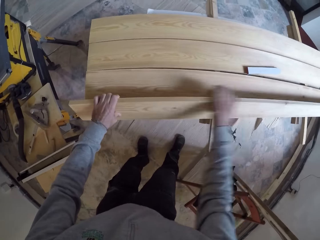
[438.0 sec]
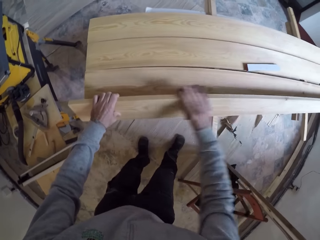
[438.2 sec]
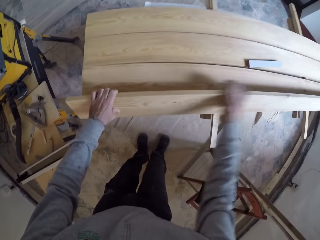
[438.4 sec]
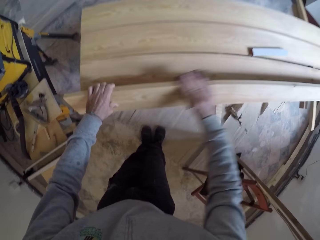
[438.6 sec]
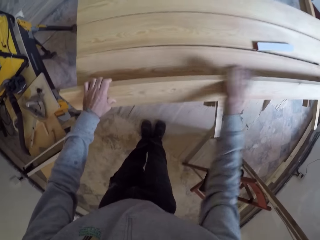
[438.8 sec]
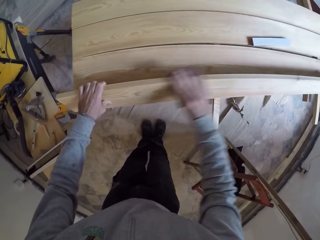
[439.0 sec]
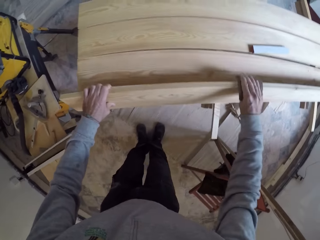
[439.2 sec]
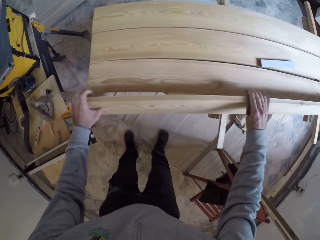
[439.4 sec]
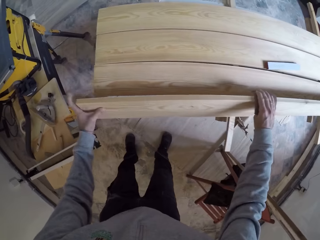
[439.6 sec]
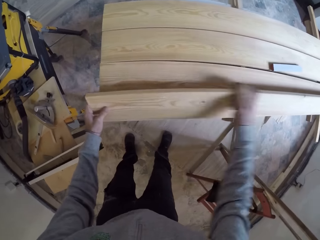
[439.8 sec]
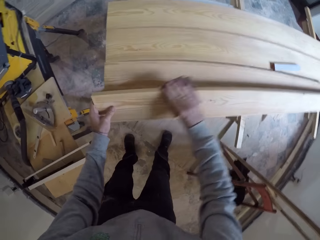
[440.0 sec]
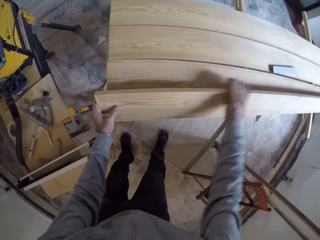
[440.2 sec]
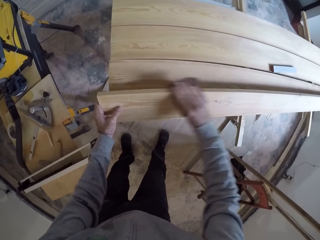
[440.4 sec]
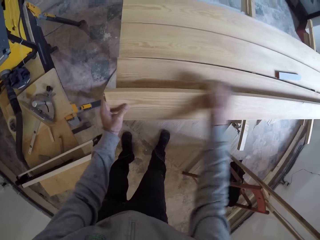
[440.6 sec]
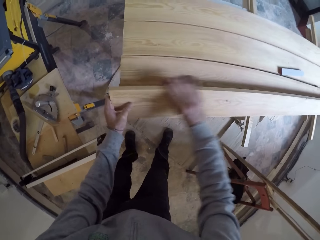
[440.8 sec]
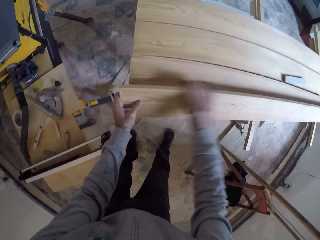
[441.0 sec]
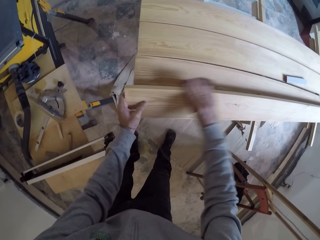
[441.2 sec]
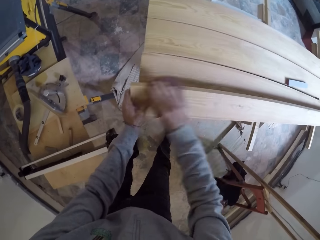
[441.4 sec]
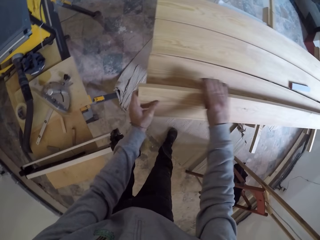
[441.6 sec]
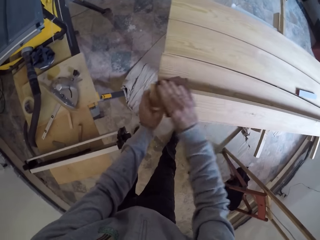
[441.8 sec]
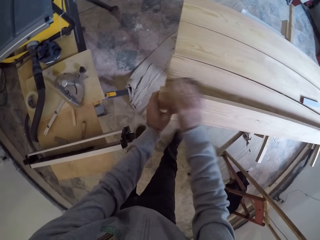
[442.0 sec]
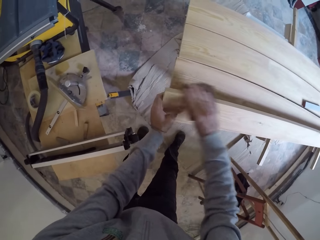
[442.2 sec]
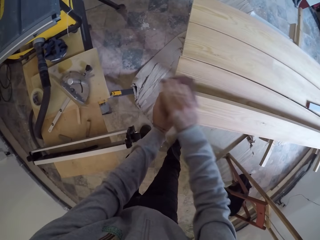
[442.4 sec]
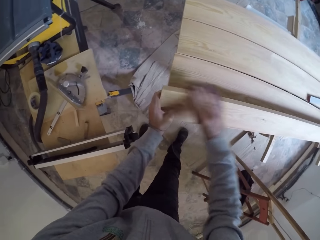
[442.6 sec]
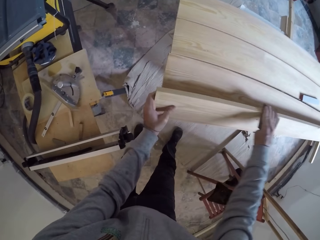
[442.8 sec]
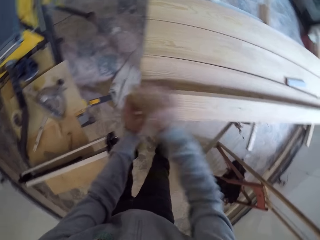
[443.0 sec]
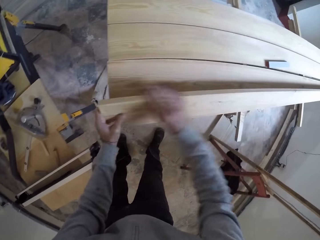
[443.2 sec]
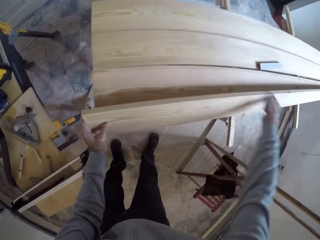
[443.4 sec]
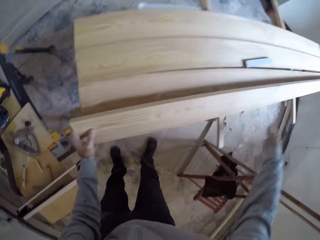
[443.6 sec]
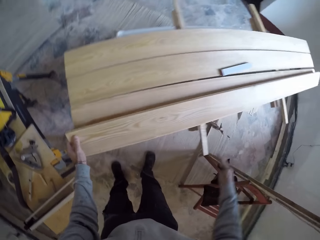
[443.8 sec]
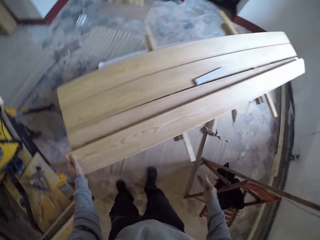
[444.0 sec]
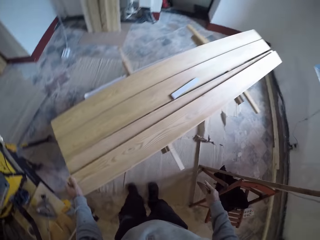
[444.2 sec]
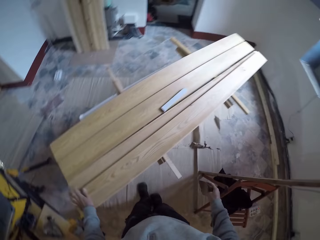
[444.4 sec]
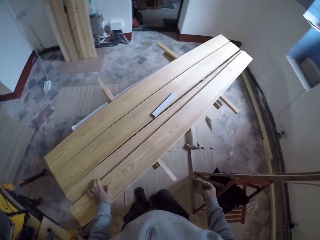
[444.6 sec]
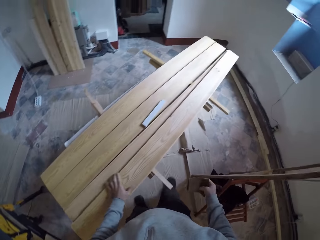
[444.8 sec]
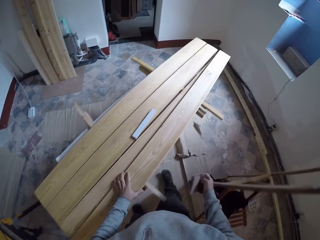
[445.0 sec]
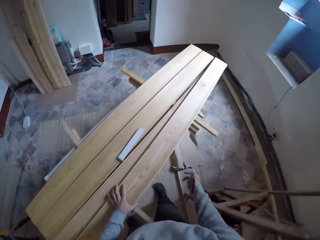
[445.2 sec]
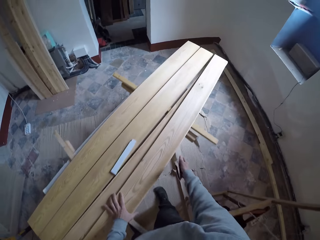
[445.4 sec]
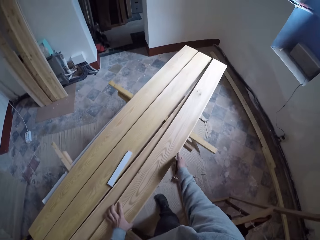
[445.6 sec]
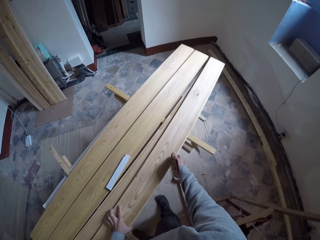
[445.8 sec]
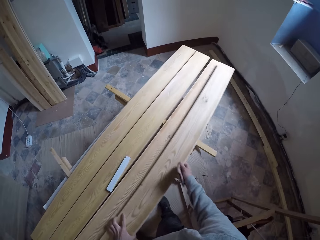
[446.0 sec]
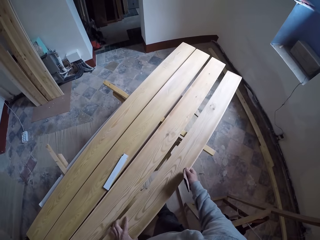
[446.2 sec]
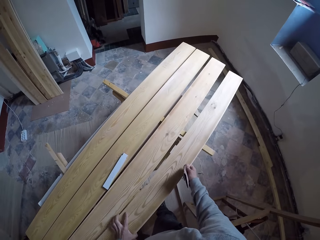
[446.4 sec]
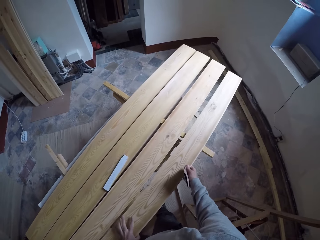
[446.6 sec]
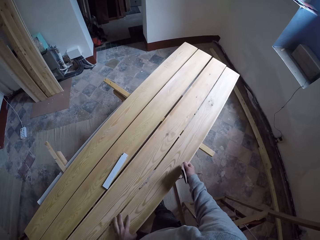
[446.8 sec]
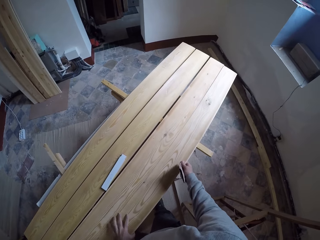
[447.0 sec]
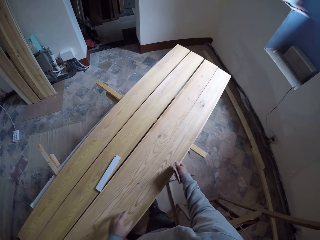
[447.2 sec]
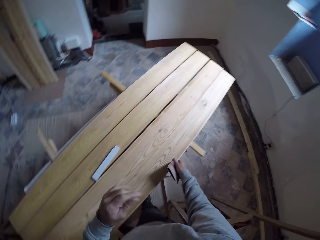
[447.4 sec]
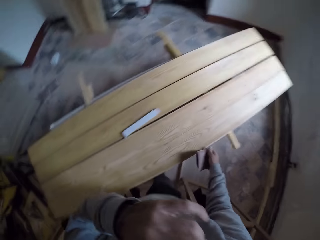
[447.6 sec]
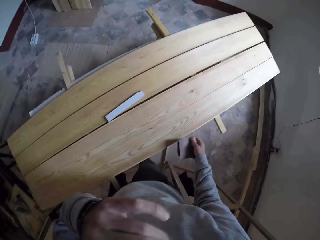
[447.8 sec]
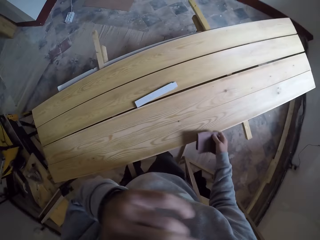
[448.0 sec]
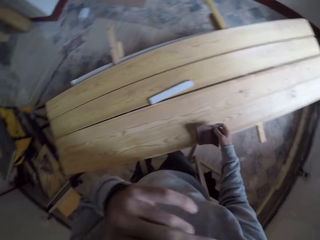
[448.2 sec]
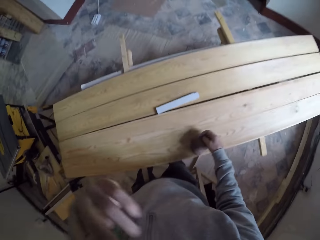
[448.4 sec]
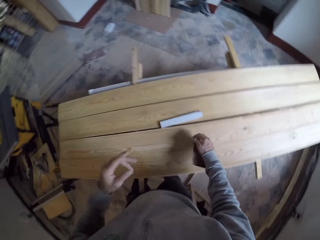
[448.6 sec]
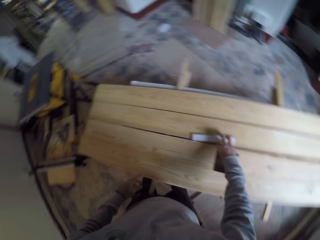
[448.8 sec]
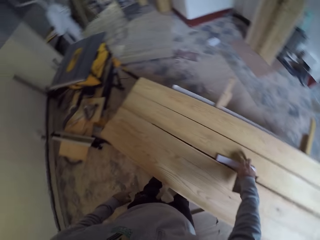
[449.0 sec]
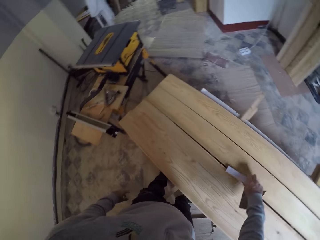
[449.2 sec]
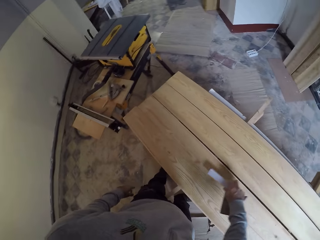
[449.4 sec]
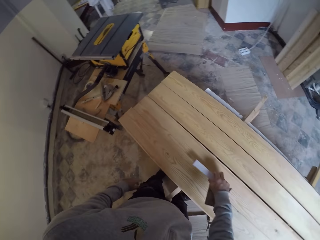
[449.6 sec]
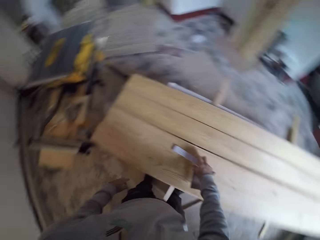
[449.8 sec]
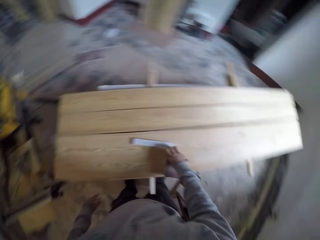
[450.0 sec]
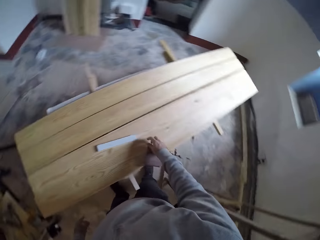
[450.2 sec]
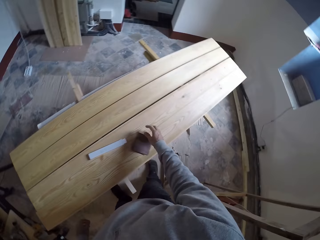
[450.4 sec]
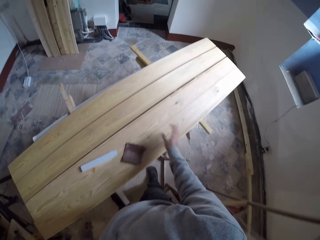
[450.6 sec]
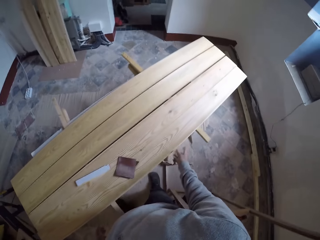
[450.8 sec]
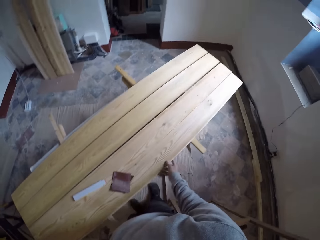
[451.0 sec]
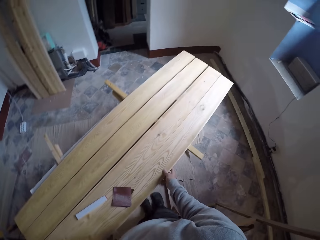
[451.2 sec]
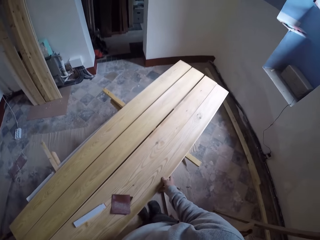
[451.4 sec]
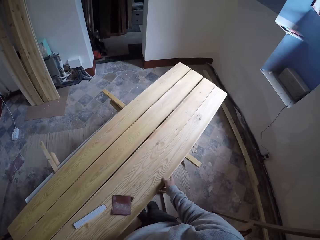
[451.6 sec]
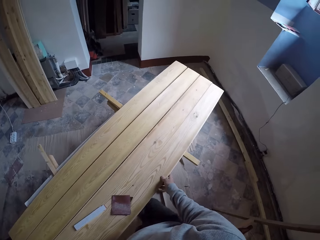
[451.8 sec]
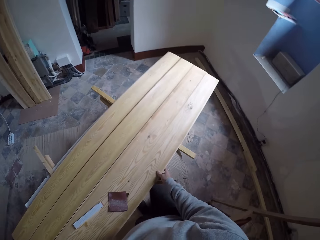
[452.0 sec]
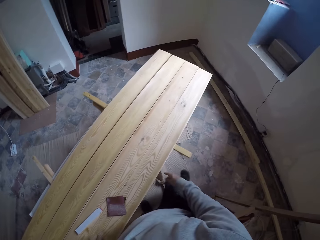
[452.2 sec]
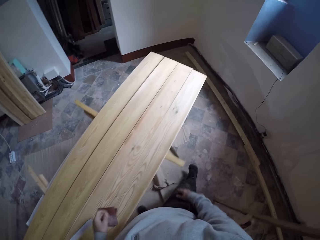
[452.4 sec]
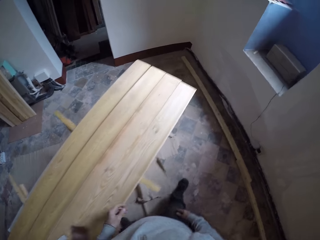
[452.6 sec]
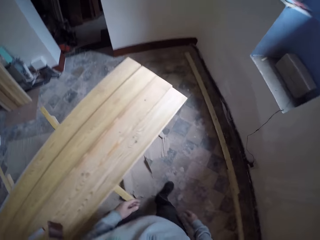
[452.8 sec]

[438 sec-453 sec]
The camera wearer sands the wood with sandpaper. They walk in the room. They move the wood. They touch the nose. They move the hand. They move the wood. They put the sandpaper on the table.

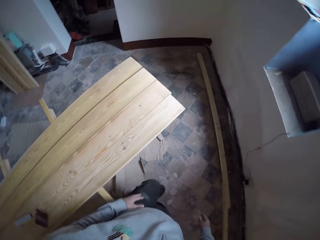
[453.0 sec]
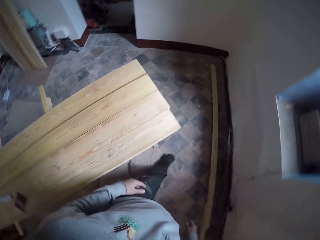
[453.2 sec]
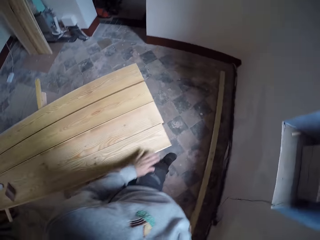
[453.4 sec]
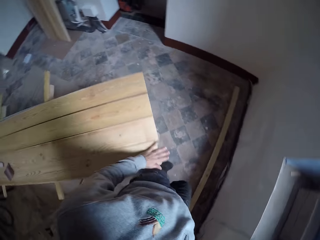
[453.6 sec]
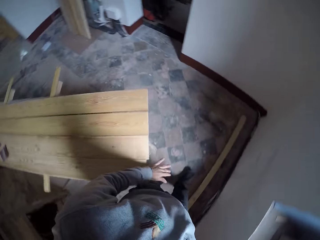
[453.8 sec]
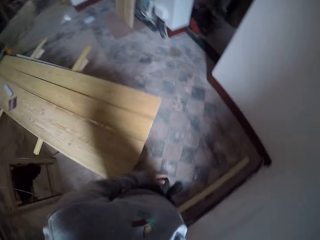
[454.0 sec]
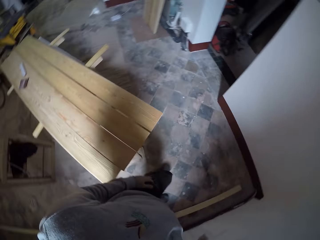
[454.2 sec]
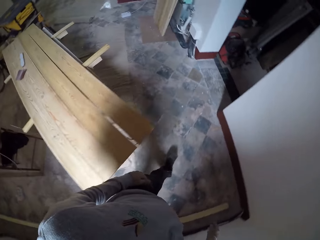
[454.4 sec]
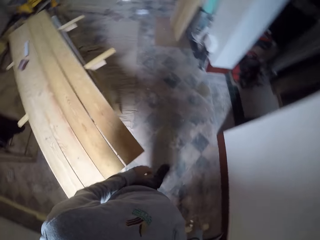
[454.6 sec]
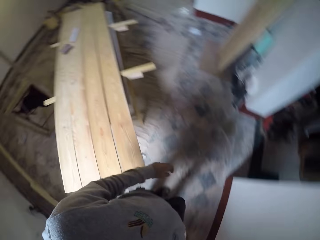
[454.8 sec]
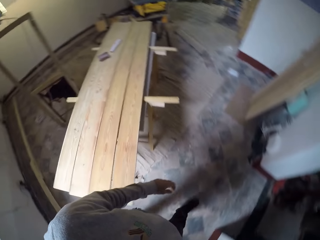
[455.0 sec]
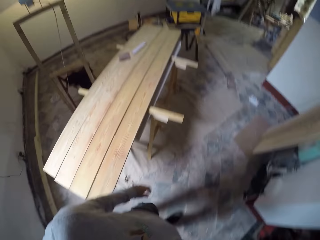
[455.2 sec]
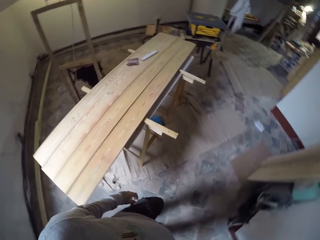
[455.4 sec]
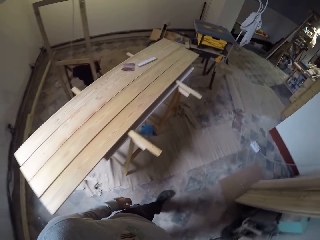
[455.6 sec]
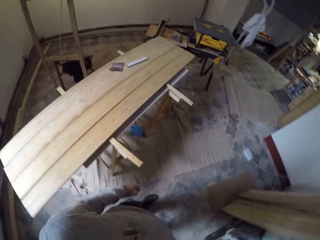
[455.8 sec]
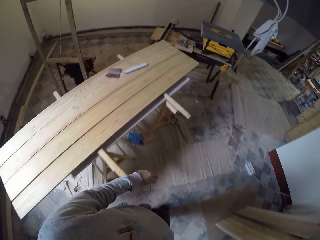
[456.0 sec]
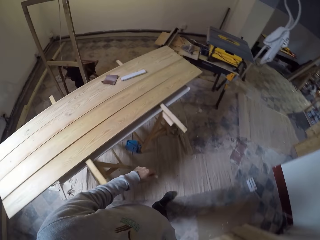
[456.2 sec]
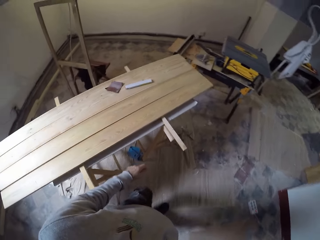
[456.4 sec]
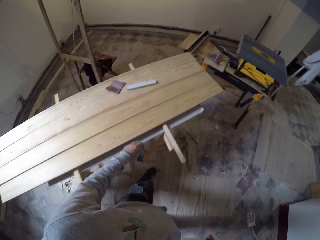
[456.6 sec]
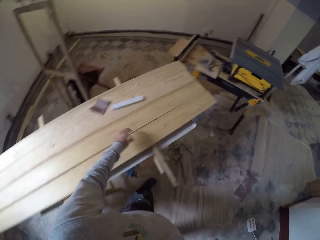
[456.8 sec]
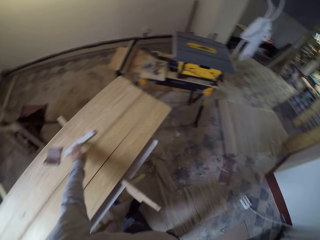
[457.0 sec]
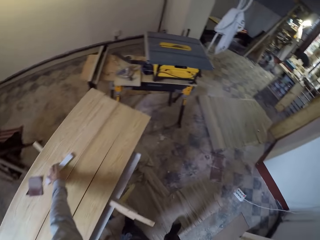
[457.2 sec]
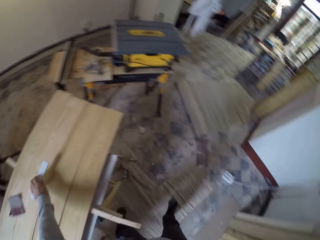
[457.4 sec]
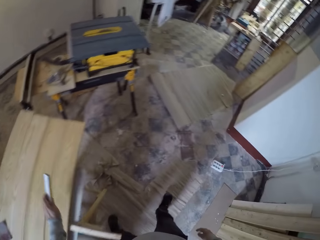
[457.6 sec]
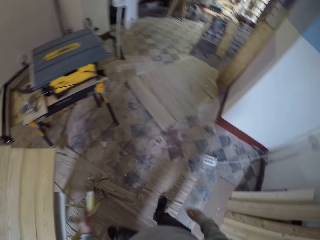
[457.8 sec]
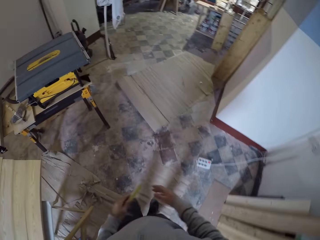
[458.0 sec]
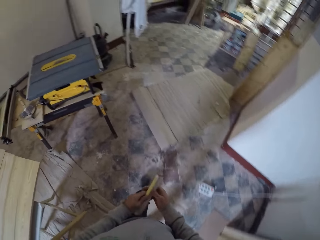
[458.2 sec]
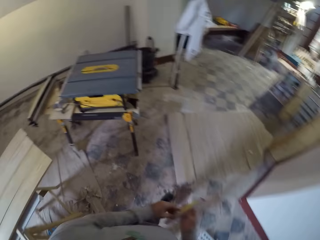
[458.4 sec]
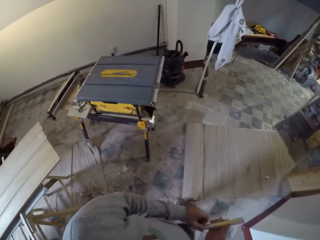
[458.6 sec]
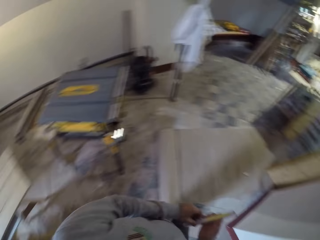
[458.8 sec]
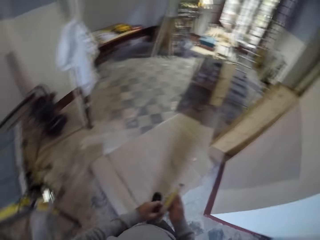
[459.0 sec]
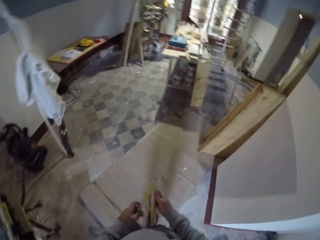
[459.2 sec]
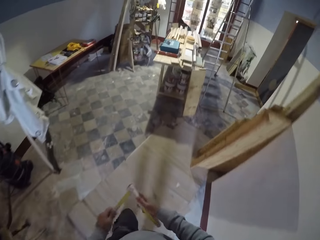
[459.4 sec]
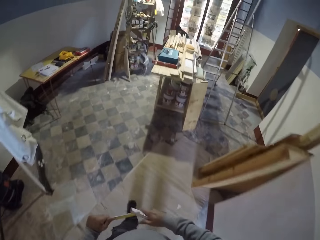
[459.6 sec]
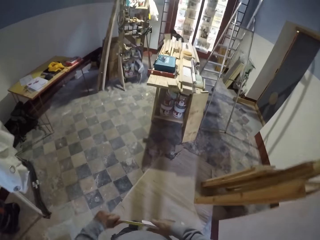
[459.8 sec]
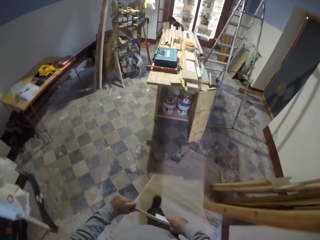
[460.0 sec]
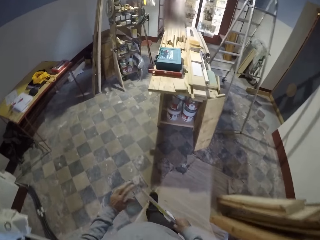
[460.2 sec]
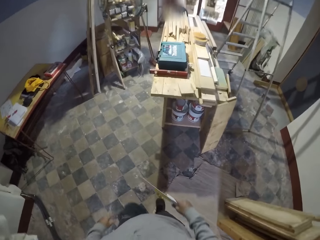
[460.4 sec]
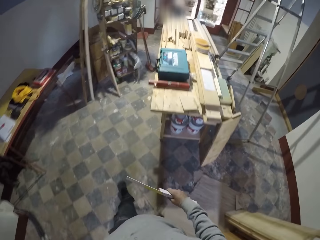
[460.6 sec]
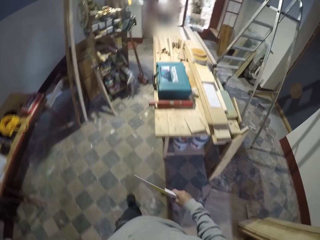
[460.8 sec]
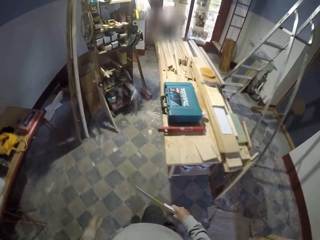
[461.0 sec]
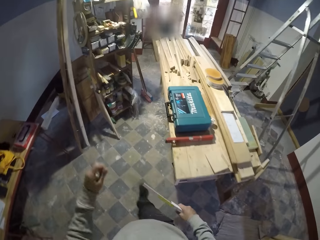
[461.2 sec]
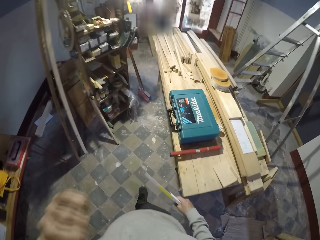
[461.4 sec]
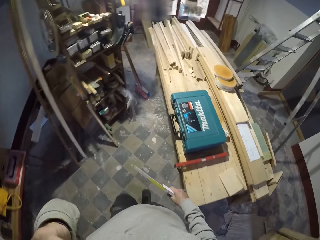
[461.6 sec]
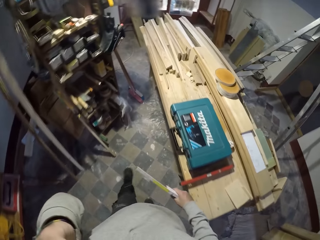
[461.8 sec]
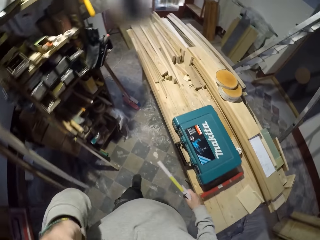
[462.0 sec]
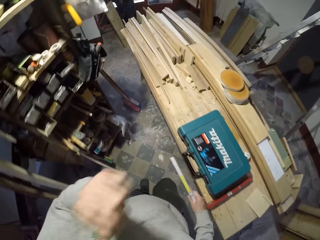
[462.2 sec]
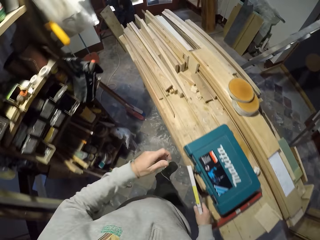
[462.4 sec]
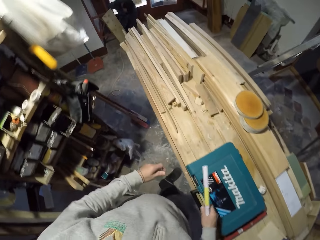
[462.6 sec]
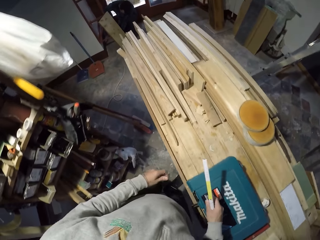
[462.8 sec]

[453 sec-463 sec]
The camera wearer walks in the room. They walk to another room. They walk in the room. They pick up the wood. They walk in the room. They unfold a tape measure. They walk in the room.
